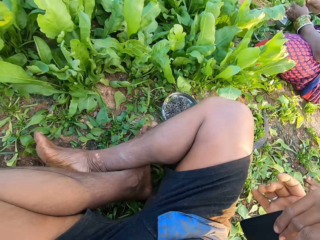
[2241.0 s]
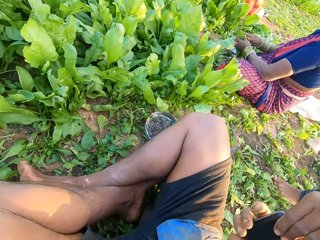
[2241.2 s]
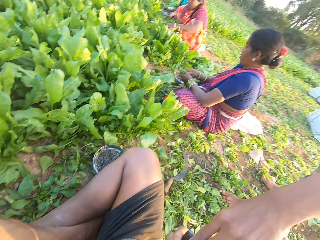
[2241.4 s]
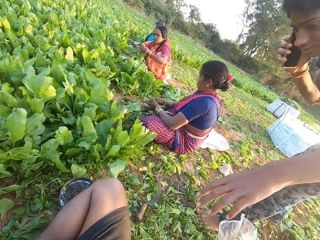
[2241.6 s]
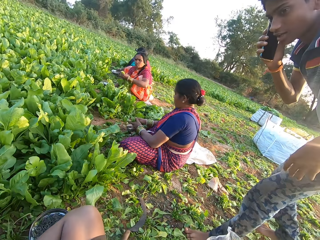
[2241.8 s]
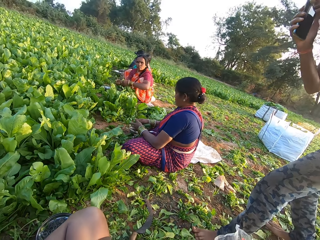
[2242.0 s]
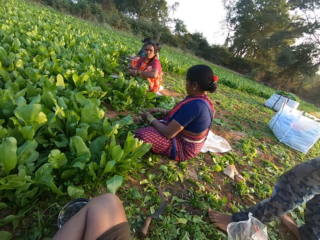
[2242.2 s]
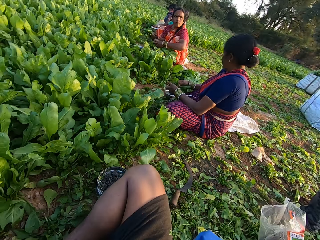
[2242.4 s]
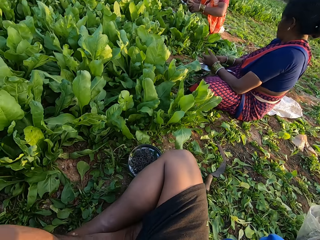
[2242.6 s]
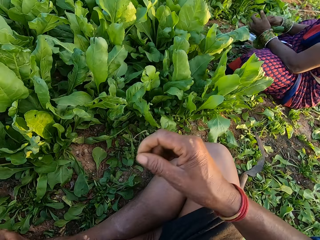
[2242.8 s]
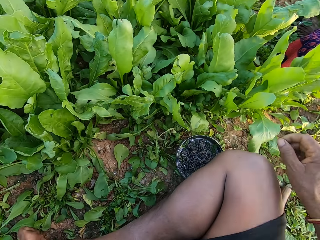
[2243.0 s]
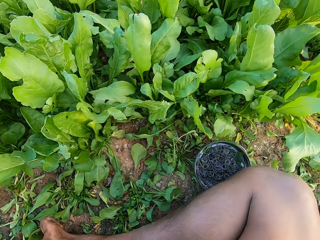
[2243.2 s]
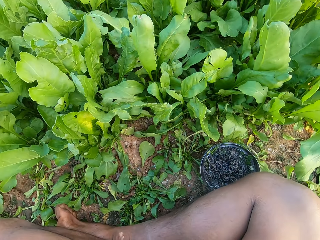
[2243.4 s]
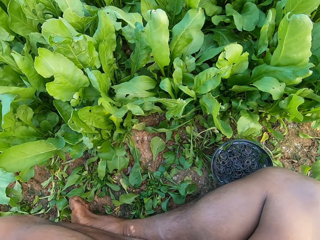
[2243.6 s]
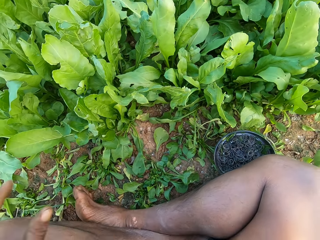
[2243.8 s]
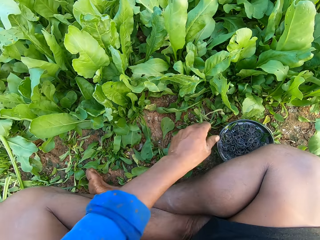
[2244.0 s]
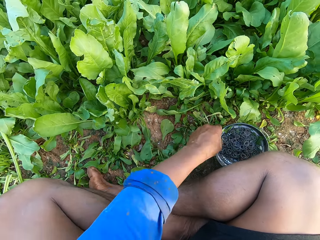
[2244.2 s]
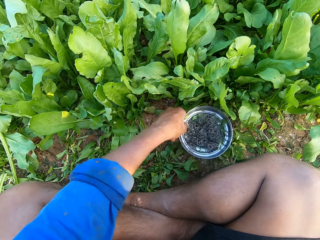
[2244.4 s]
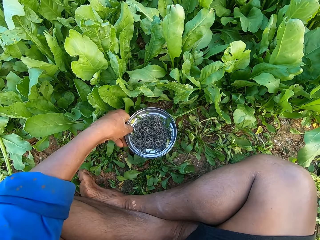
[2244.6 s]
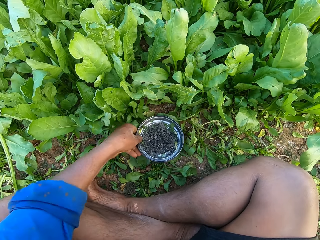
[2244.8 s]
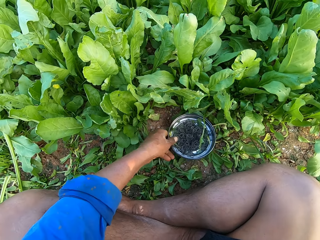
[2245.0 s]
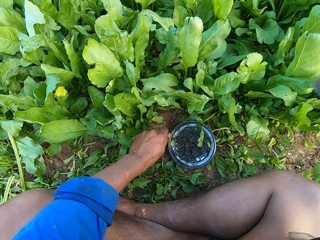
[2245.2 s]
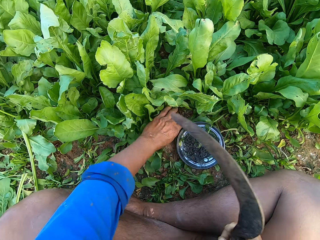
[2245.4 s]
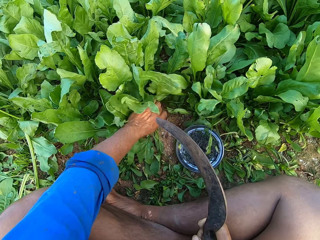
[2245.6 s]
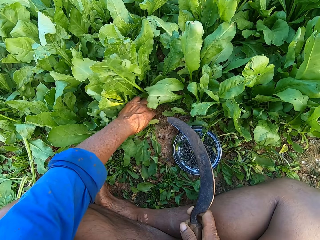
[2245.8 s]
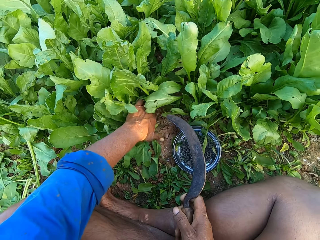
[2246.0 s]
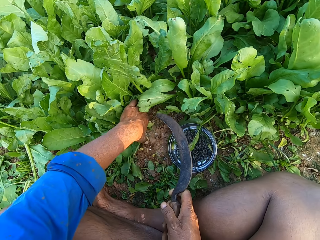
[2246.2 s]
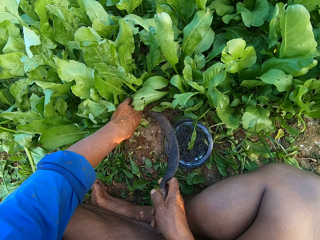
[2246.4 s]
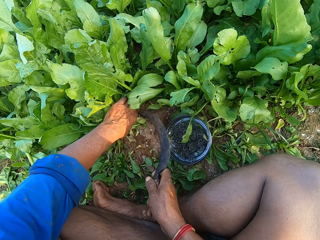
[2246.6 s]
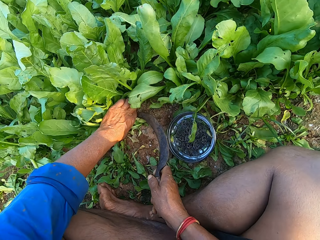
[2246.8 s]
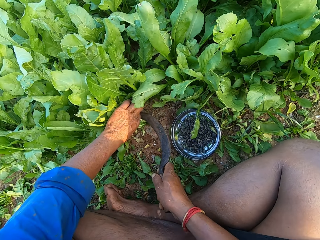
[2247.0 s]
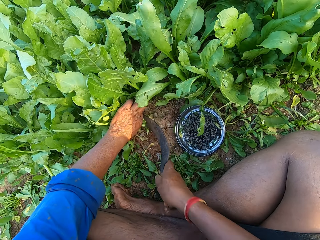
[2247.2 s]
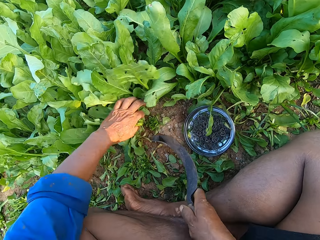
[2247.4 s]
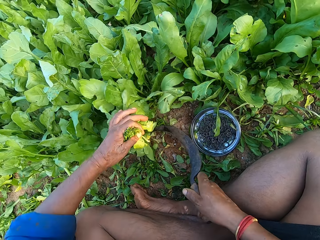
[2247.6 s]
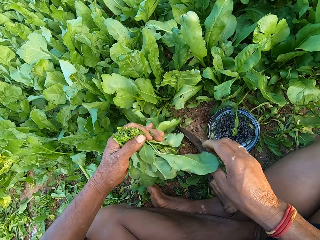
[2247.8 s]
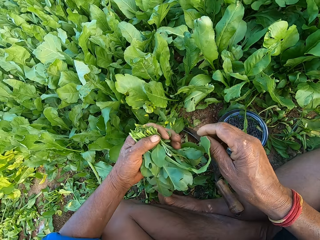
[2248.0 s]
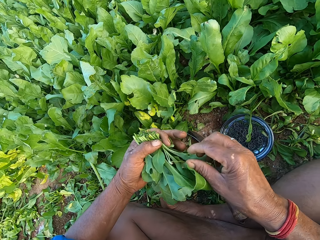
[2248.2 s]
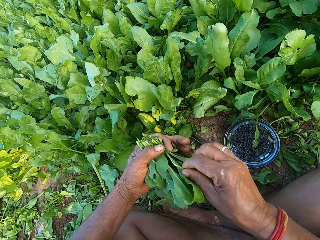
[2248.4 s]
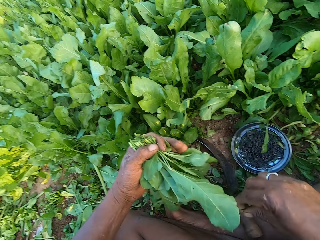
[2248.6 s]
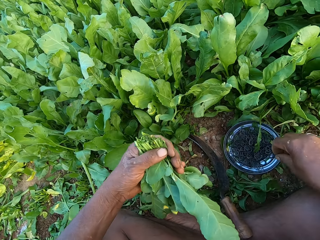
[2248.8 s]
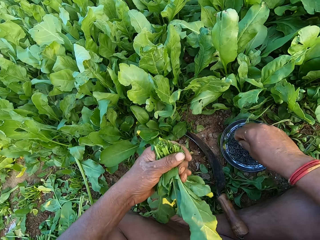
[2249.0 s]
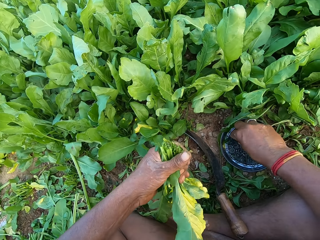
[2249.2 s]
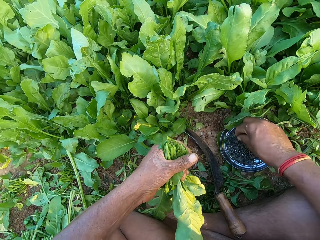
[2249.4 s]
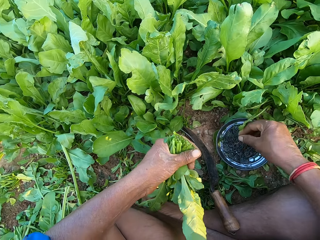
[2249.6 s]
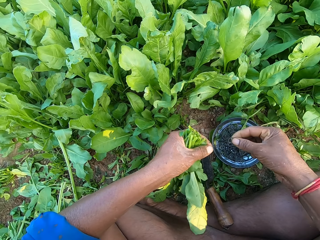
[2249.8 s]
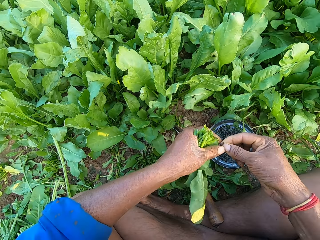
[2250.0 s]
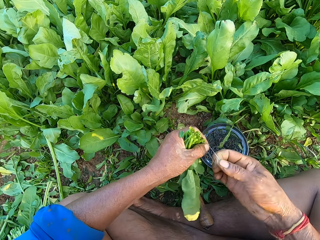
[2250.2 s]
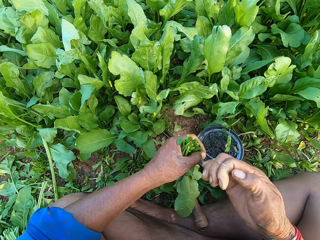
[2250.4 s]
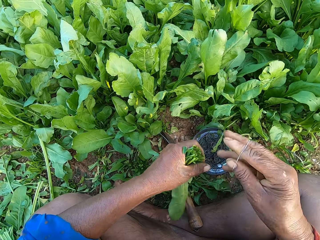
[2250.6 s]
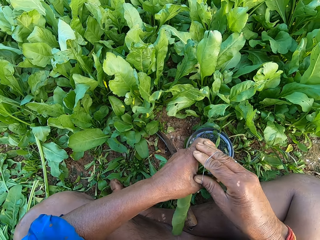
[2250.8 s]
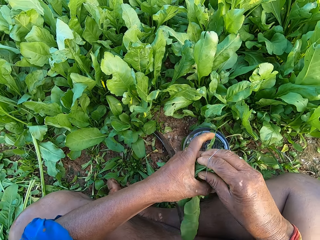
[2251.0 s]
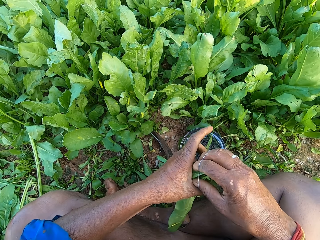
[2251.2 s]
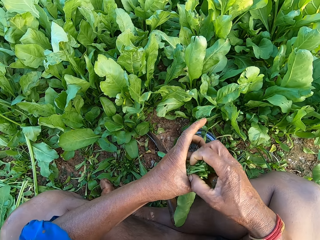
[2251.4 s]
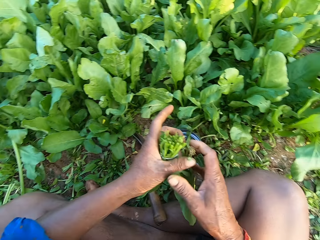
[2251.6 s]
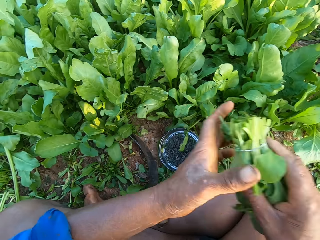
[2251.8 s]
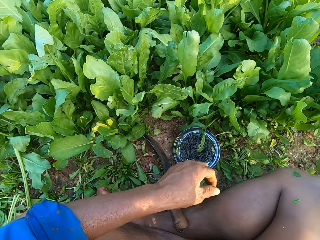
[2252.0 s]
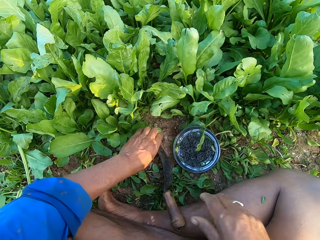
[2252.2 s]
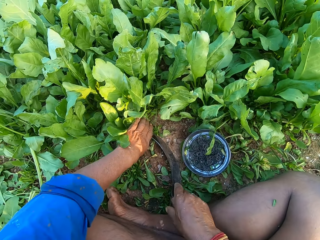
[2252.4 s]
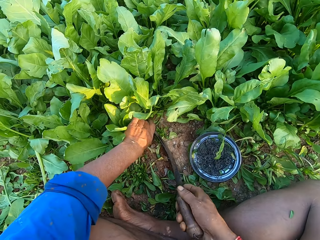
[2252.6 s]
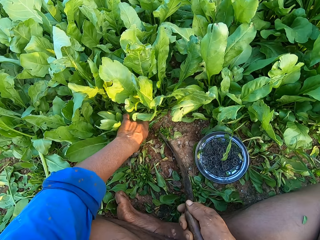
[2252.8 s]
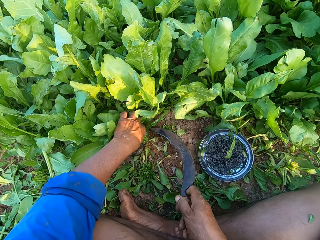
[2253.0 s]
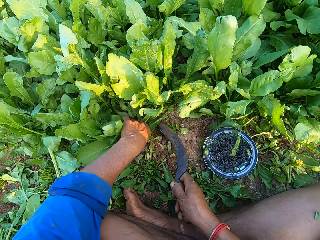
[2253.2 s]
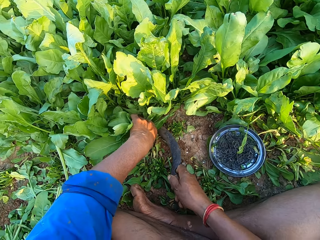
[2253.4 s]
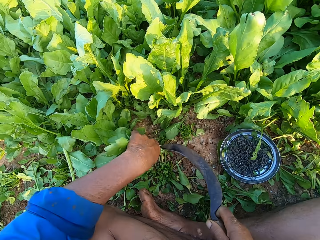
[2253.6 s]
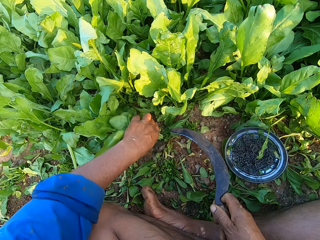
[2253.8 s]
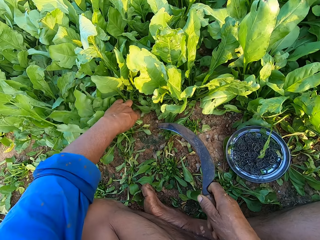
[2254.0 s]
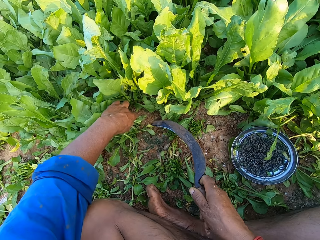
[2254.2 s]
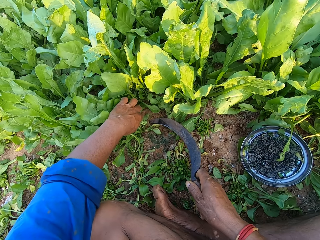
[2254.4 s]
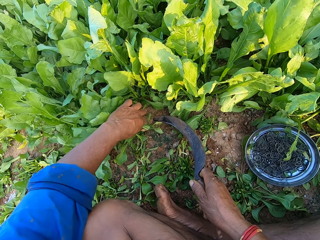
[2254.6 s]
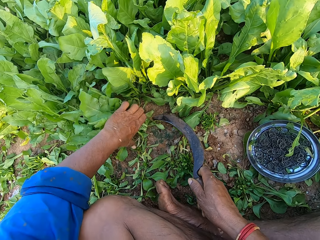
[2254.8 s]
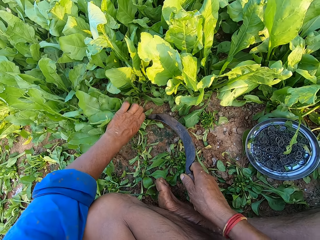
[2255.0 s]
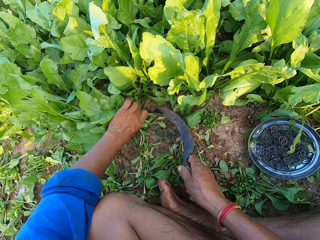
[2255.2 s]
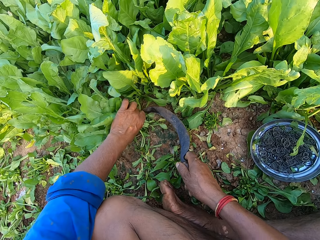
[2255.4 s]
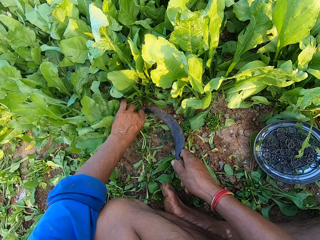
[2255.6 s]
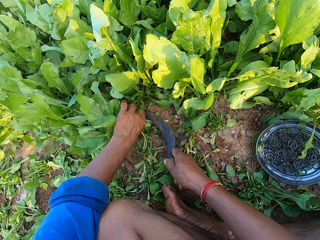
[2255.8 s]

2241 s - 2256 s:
A man operates a phone with his left hand. A woman cuts spinach from the ground with her right hand. A person converses with the camera wearer. The camera wearer looks around. He moves the bowl or plate on the ground with his left hand. He picks the plate of bladders on the ground, puts the plate of bladders on the ground. He grabs some spinach in the ground with his left hand. He cuts the spinach with the sickle in his right hand. He drops the sickle on the ground with his right hand. He removes a weed from the spinach in his left hand with his right hand. He tosses the weed on the ground with his right hand. He picks a rubber band from the bowl with his right hand. He adjusts the rubber band with both hands. He ties the spinach with the rubber band in his right hand. He puts a bunch of spinach on the ground. He picks the sickle from the ground with his right hand and grabs some spinach in the ground with his left hand. He cuts the spinach with the sickle in his right hand. He grabs some spinach in the ground with his left hand. He cuts the spinach with the sickle in his right hand.

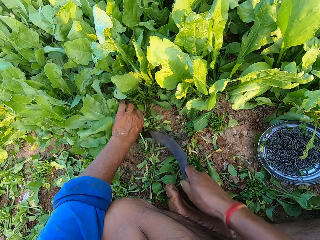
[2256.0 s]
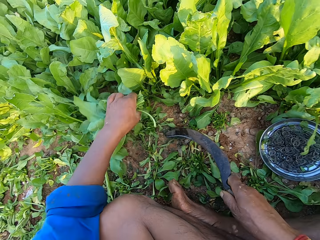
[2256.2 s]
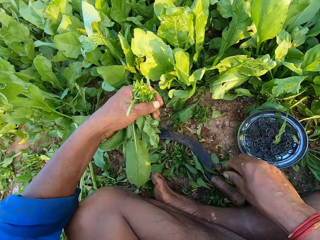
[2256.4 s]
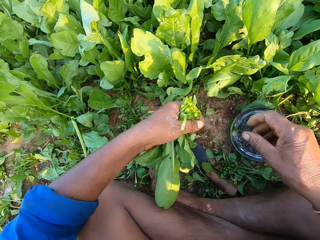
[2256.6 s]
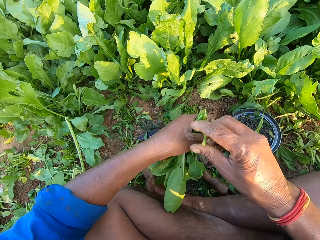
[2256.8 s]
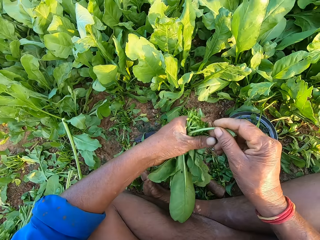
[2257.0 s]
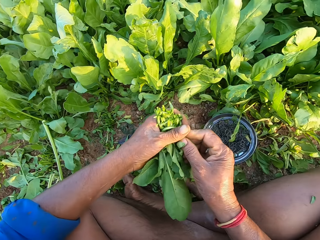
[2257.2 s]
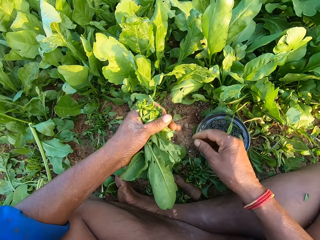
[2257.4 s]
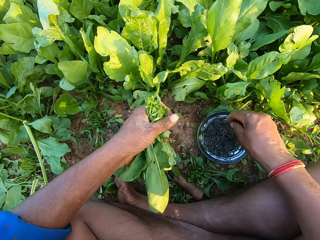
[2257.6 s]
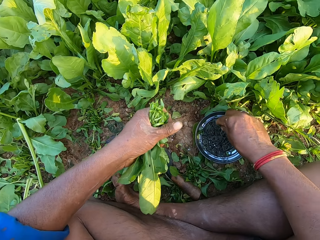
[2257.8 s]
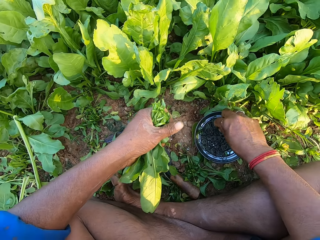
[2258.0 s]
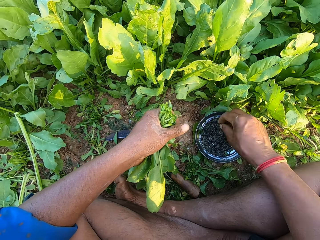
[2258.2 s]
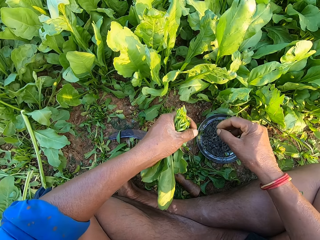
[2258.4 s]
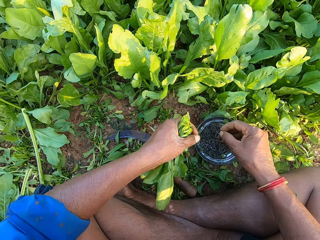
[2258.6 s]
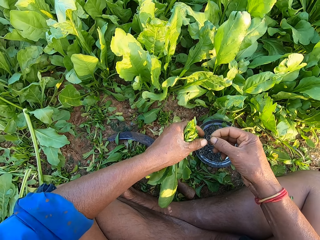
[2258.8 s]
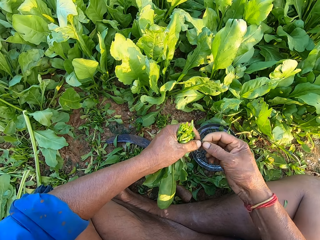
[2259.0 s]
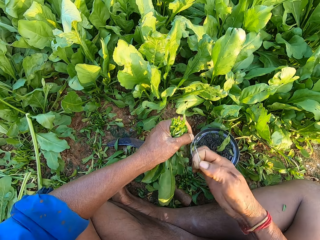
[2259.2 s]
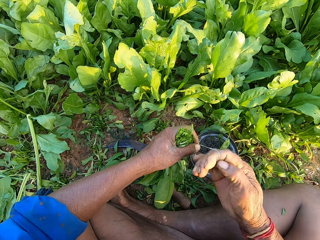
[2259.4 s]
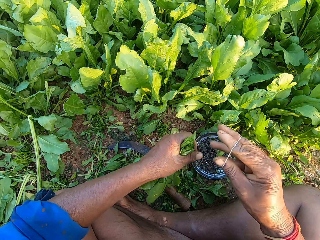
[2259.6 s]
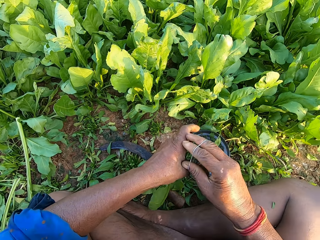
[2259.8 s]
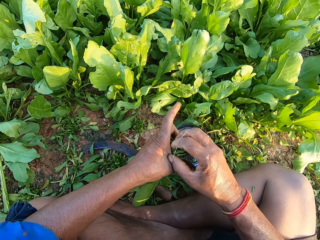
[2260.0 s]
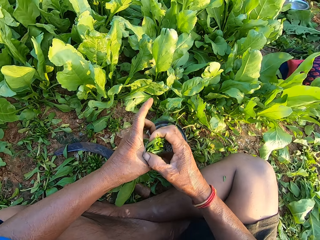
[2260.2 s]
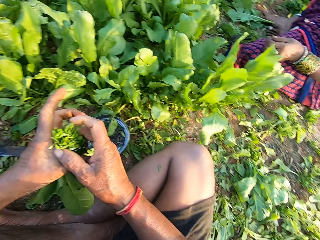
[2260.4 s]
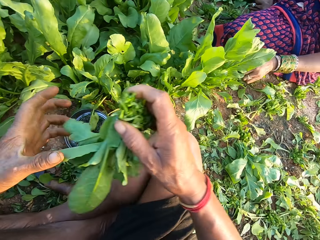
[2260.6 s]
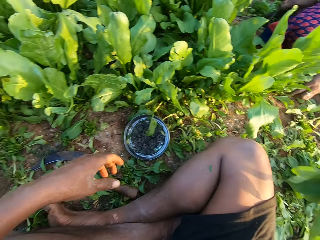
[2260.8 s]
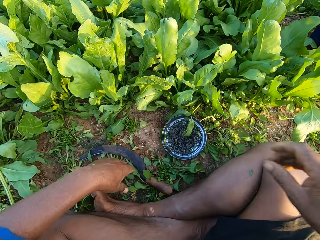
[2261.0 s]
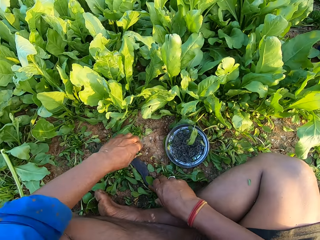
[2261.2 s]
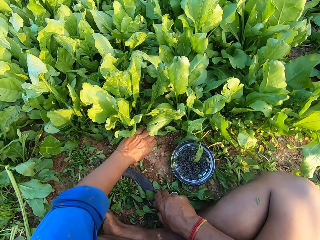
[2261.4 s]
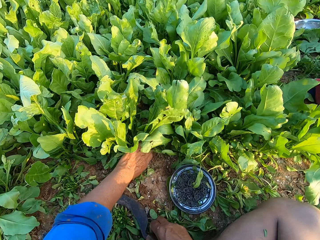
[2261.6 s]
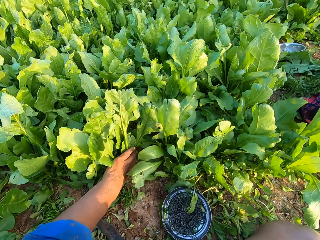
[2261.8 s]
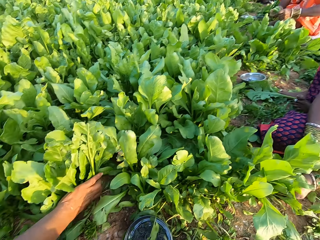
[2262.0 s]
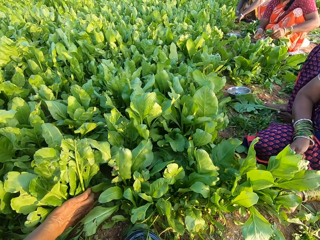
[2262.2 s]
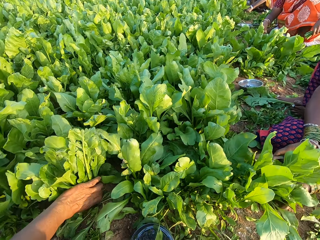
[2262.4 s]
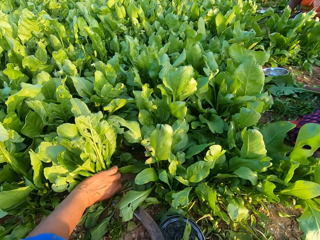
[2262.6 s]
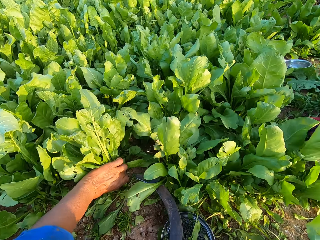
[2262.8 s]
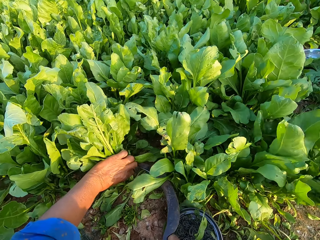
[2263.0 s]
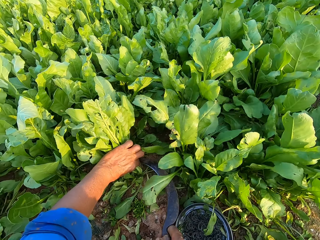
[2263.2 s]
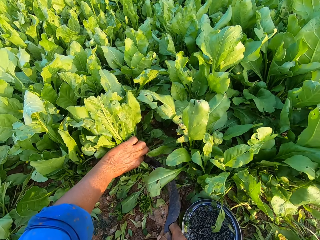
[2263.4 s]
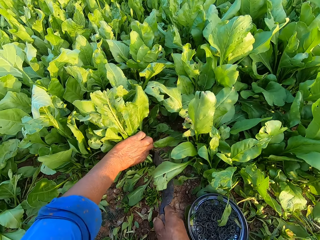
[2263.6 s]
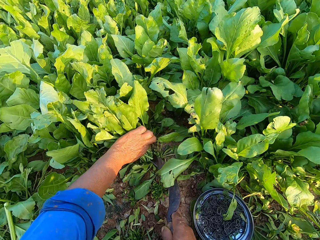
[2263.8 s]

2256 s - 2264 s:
The camera wearer drops the sickle on the ground with his right hand. He adjusts the spinach with his right hand. He picks a rubber band from the bowl with his right hand. He adjusts the rubber band with both hands. He ties the spinach with the rubber band in his right hand. He puts a bunch of spinach on the ground. He picks the sickle from the ground with his right hand and grabs some spinach in the ground with his left hand. A woman cuts the spinach from the ground with a sickle in her right hand. The camera wearer converses with the woman. He cuts the spinach with the sickle in his right hand.
